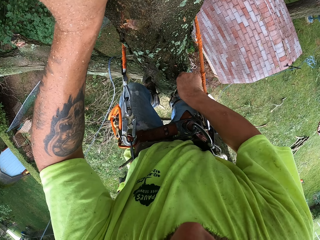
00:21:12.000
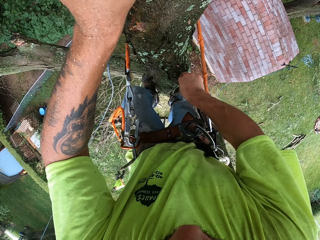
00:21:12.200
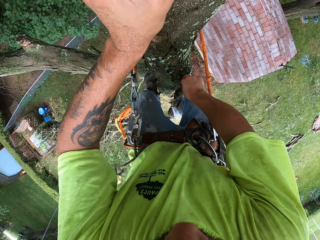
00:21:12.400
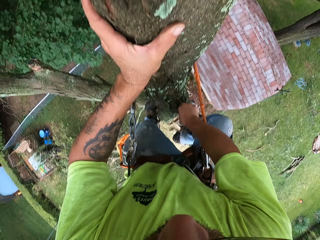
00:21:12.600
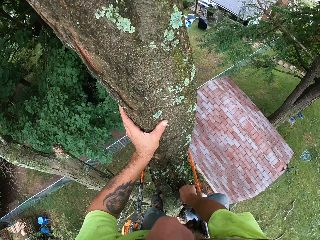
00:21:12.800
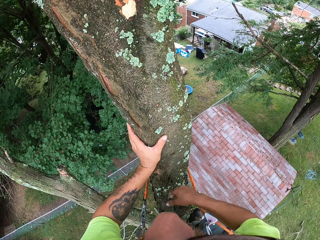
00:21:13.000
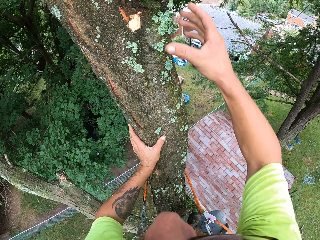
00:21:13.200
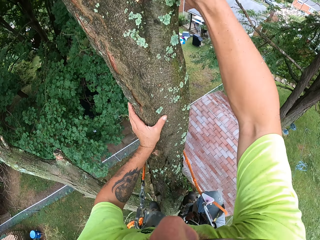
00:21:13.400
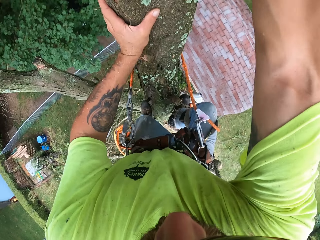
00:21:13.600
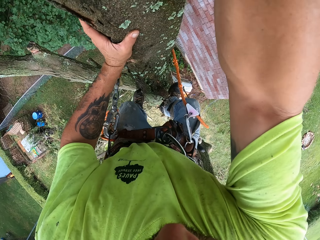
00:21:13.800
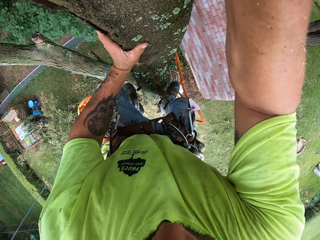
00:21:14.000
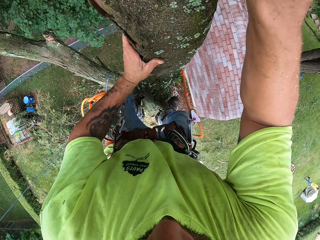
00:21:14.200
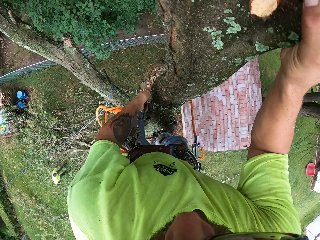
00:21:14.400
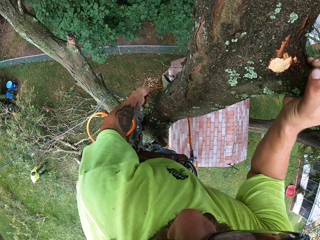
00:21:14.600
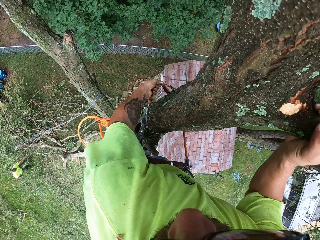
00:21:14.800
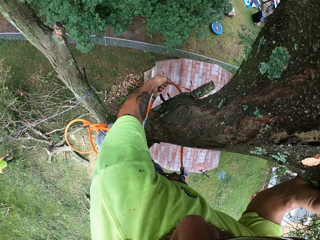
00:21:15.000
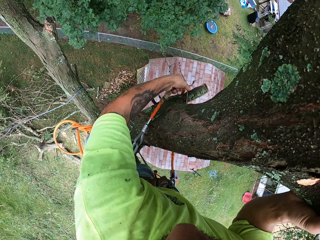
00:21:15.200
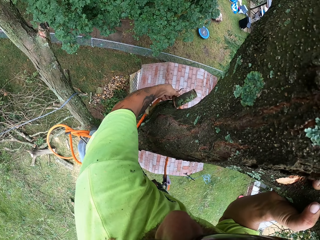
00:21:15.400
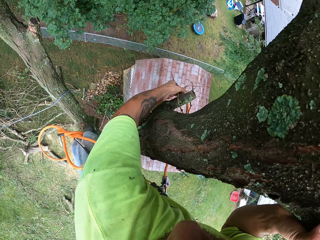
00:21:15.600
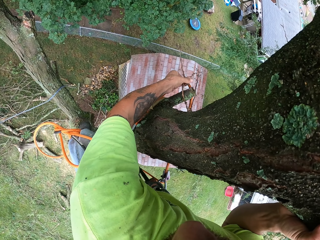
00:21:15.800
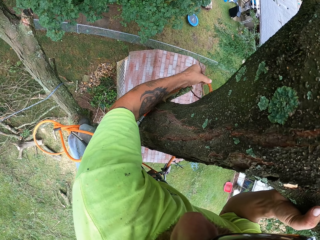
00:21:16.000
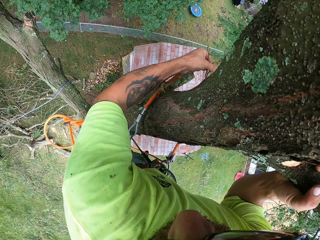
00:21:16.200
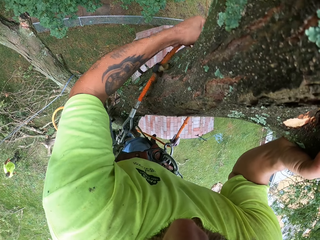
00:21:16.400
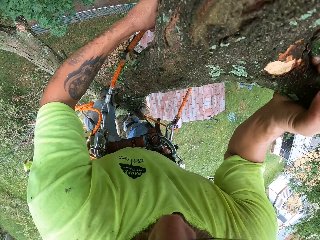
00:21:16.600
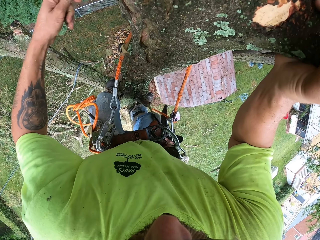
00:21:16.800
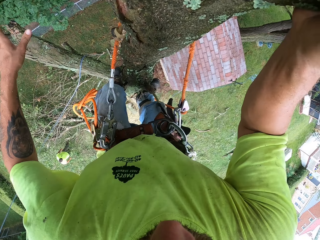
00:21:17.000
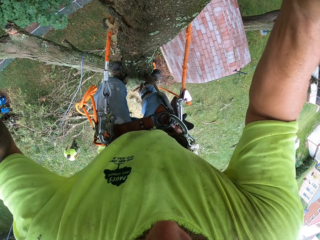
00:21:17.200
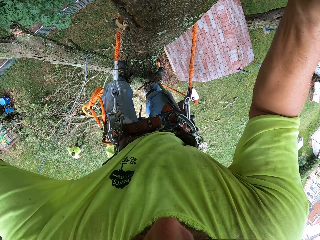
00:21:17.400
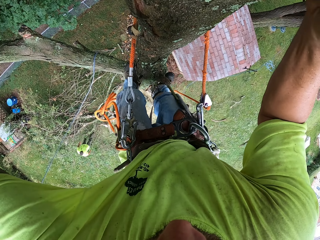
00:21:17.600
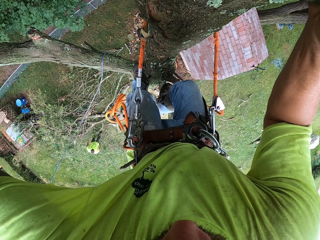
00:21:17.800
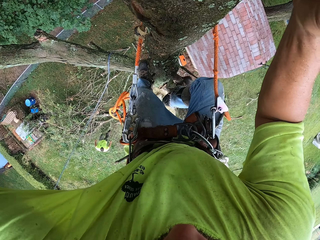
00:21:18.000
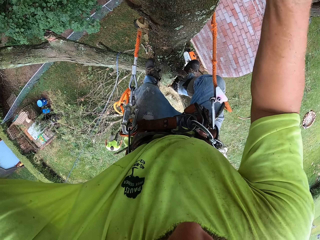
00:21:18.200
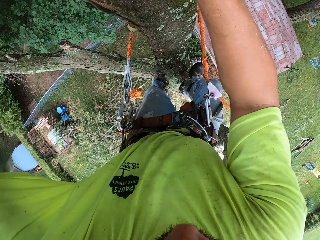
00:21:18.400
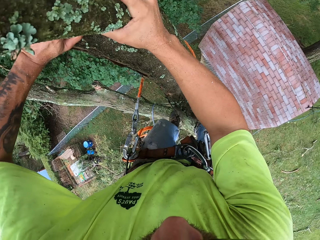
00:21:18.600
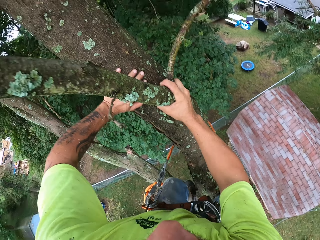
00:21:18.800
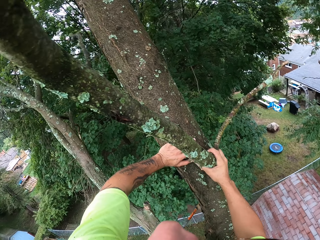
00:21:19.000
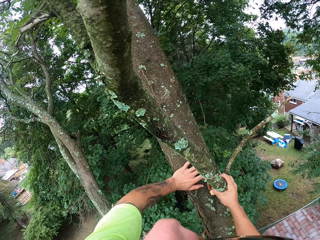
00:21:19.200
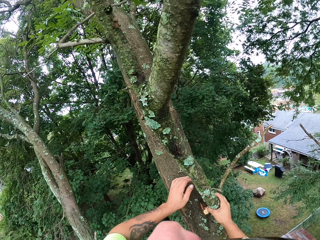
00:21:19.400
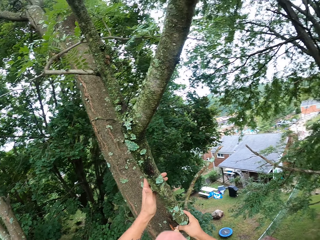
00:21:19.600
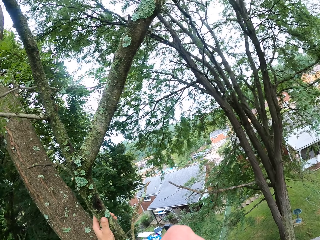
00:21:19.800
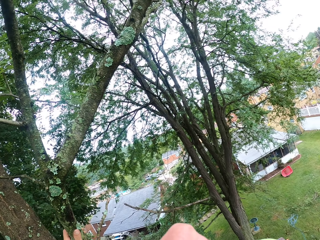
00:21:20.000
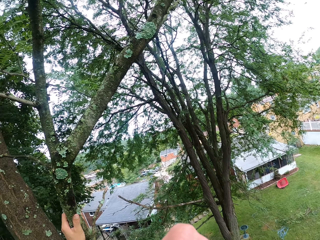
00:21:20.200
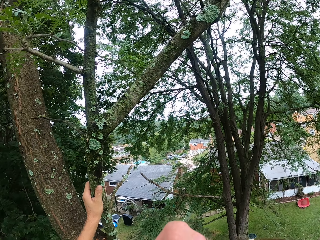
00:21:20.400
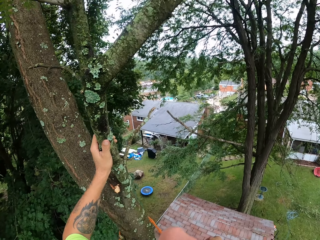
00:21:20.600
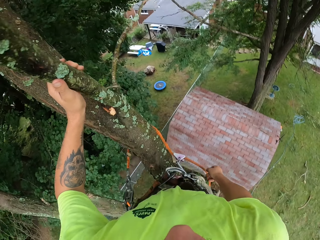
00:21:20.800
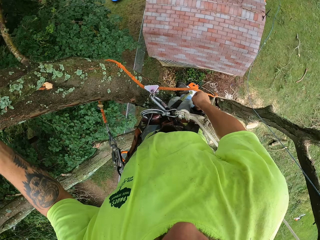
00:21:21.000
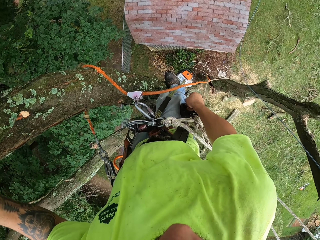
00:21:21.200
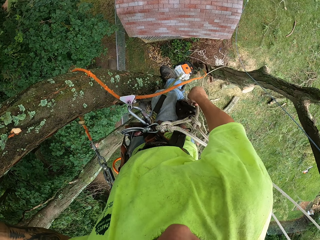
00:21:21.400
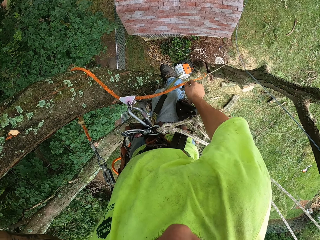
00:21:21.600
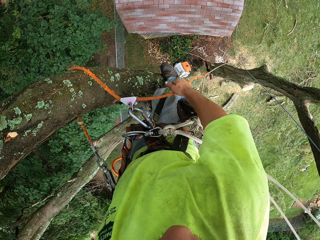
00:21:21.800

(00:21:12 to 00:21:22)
The camera wearer holds the tree with both hands. He adjusts the rope with his left hand. He holds the tree with both hands.

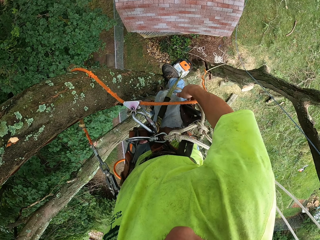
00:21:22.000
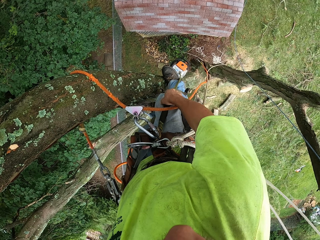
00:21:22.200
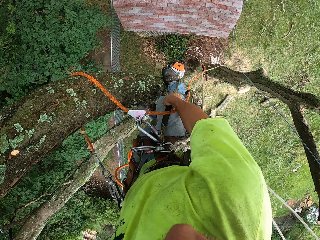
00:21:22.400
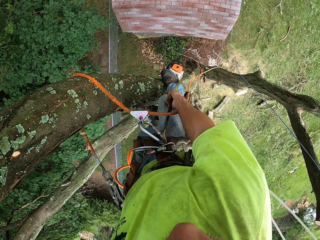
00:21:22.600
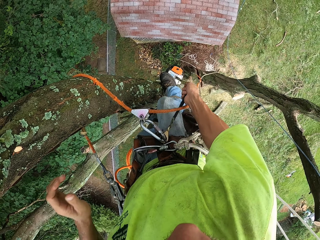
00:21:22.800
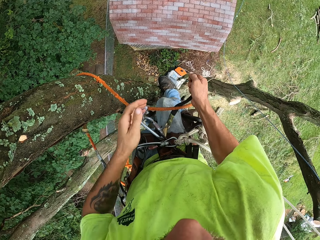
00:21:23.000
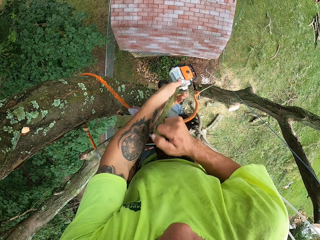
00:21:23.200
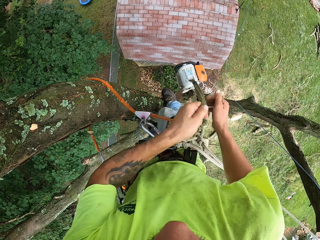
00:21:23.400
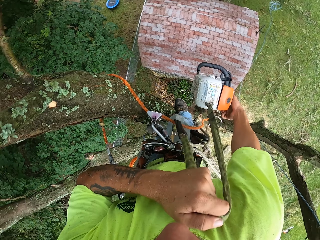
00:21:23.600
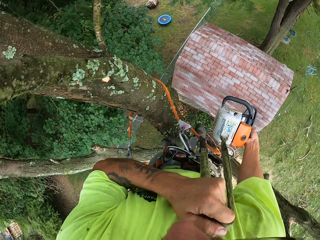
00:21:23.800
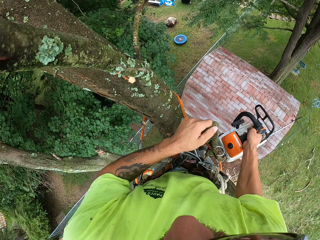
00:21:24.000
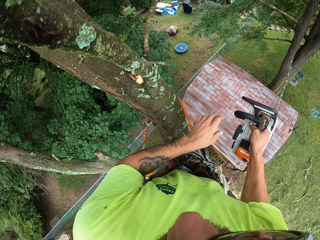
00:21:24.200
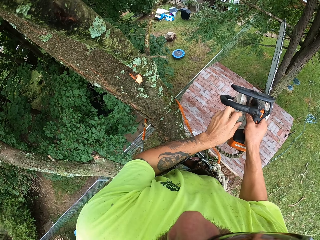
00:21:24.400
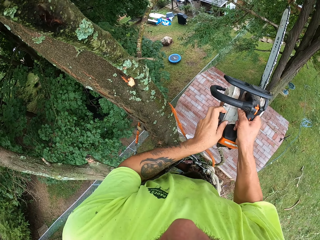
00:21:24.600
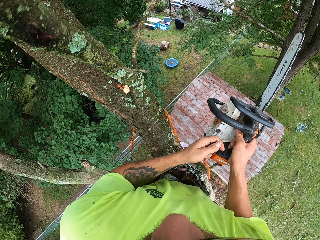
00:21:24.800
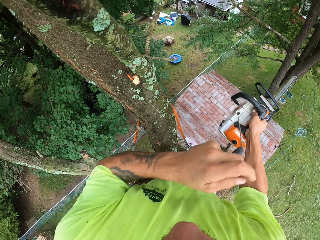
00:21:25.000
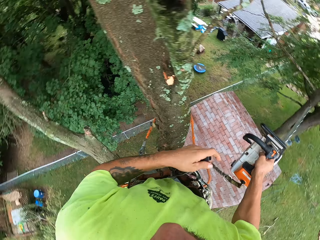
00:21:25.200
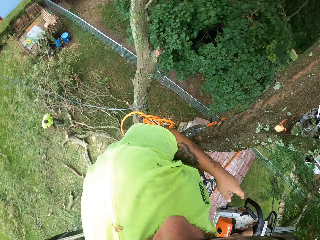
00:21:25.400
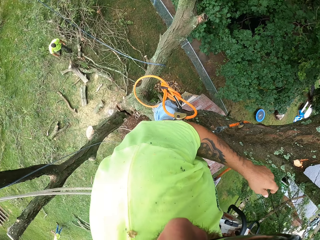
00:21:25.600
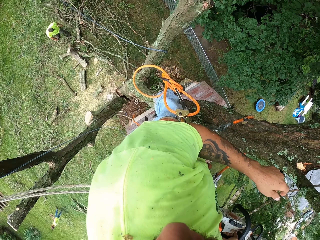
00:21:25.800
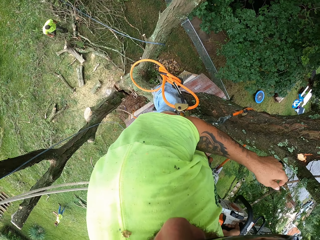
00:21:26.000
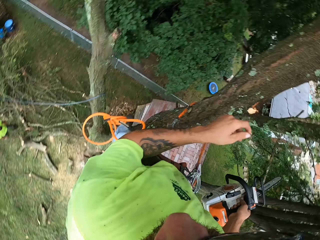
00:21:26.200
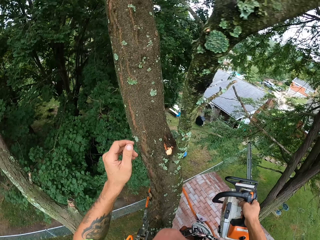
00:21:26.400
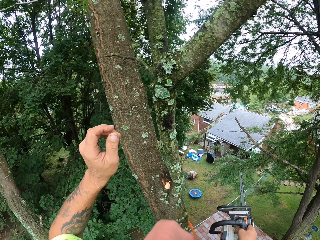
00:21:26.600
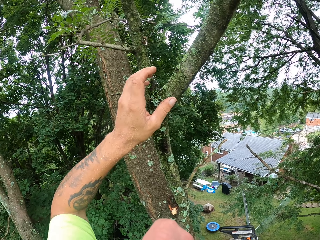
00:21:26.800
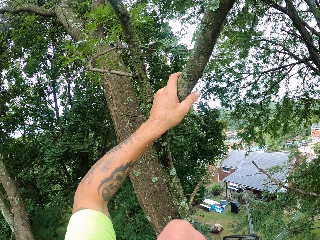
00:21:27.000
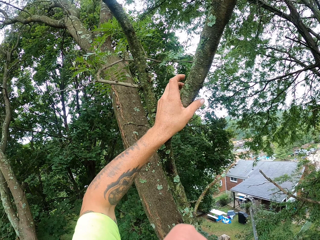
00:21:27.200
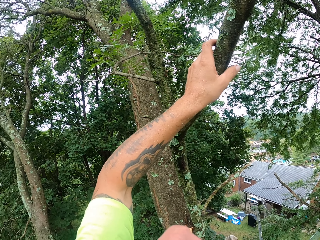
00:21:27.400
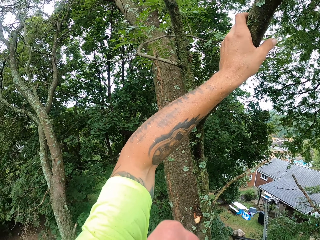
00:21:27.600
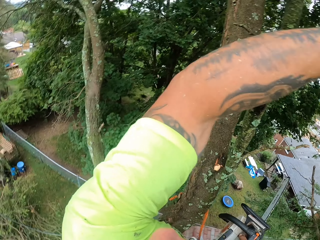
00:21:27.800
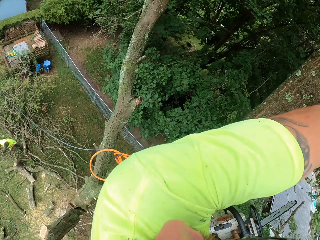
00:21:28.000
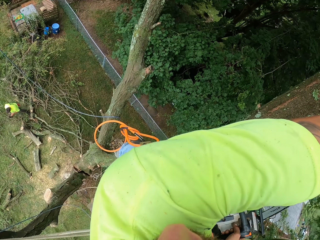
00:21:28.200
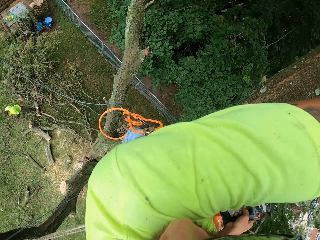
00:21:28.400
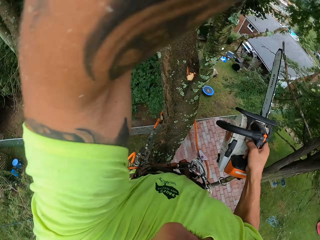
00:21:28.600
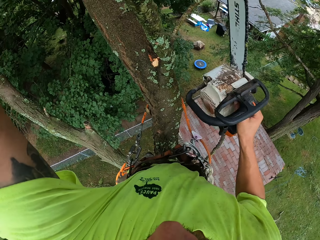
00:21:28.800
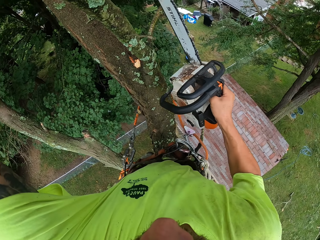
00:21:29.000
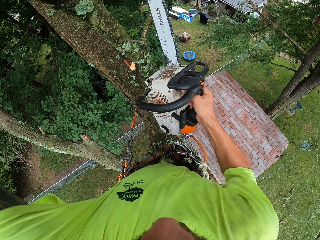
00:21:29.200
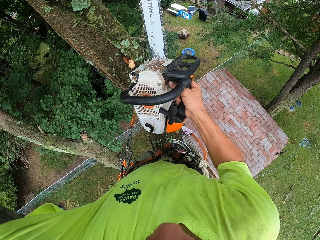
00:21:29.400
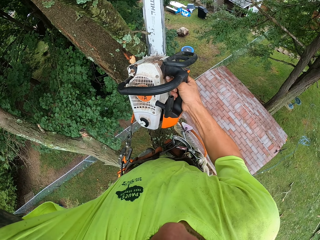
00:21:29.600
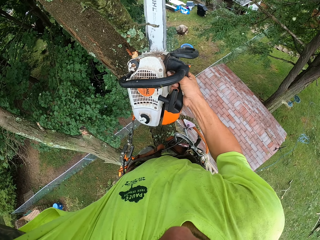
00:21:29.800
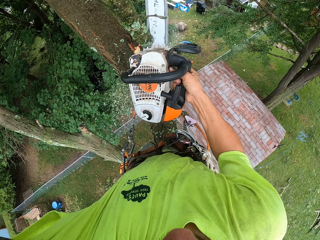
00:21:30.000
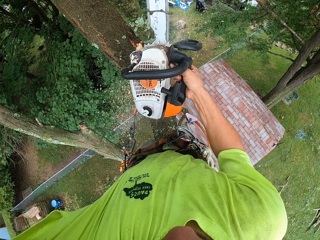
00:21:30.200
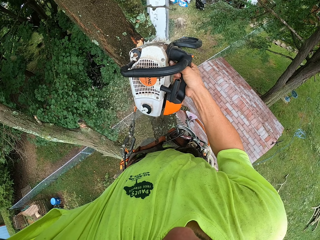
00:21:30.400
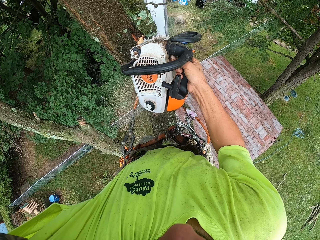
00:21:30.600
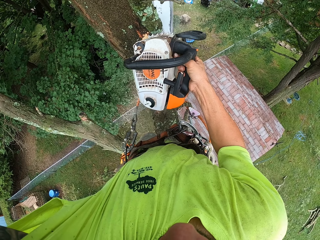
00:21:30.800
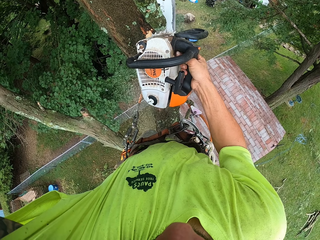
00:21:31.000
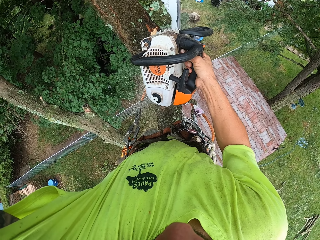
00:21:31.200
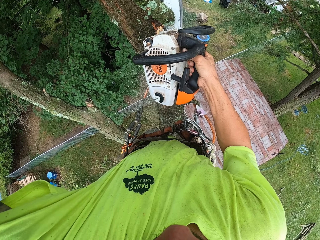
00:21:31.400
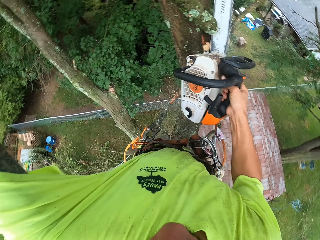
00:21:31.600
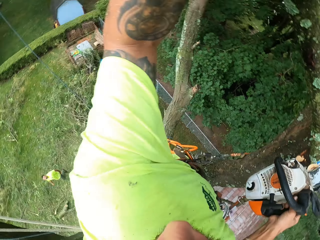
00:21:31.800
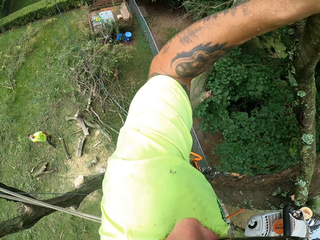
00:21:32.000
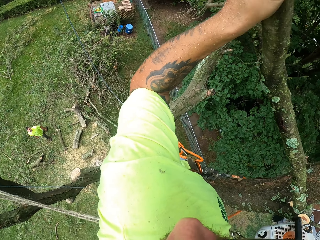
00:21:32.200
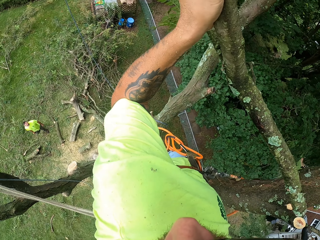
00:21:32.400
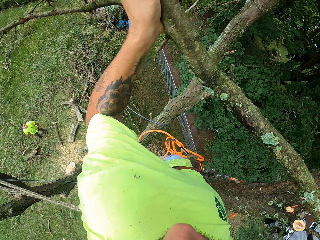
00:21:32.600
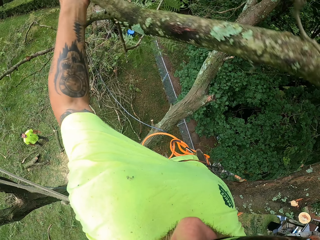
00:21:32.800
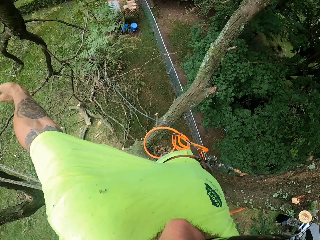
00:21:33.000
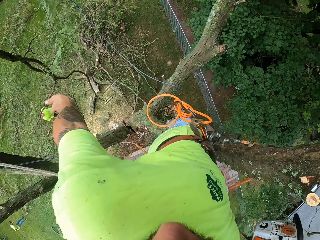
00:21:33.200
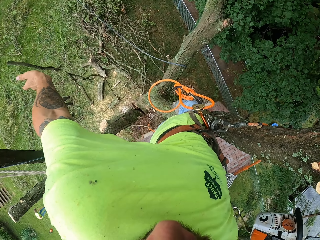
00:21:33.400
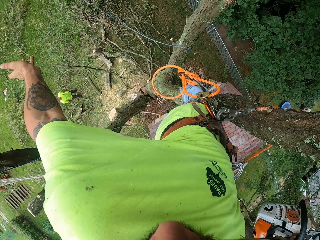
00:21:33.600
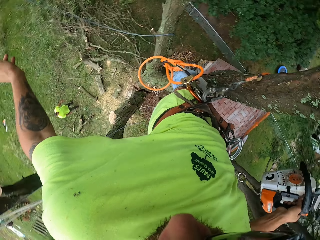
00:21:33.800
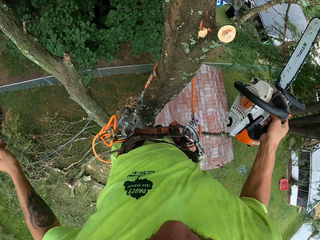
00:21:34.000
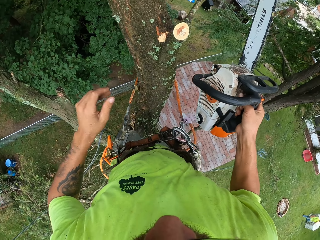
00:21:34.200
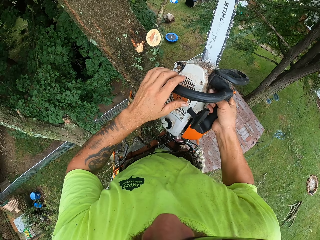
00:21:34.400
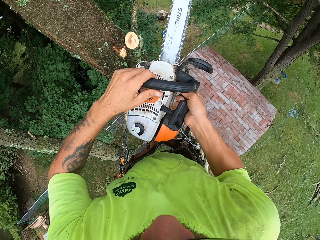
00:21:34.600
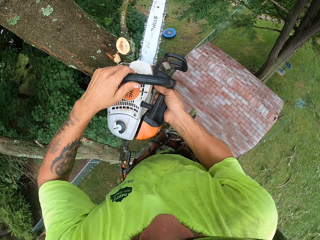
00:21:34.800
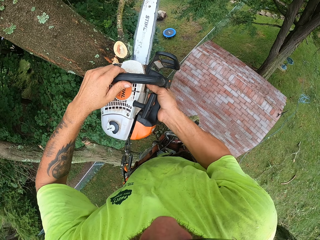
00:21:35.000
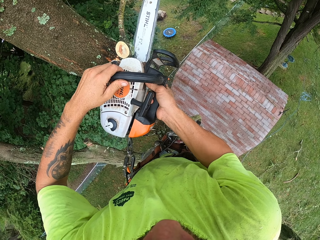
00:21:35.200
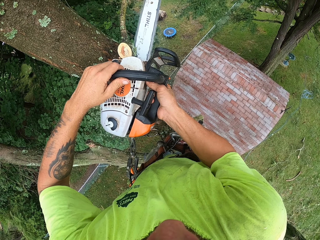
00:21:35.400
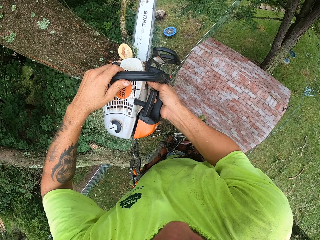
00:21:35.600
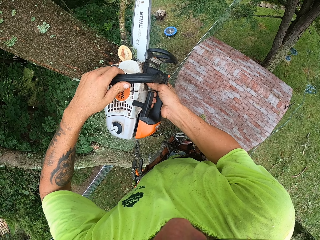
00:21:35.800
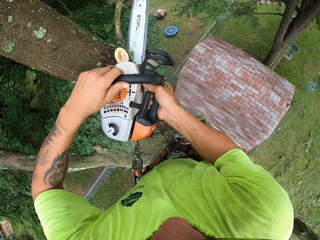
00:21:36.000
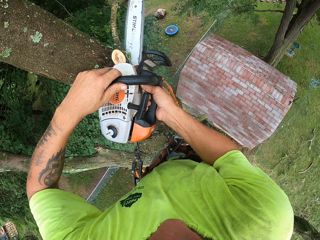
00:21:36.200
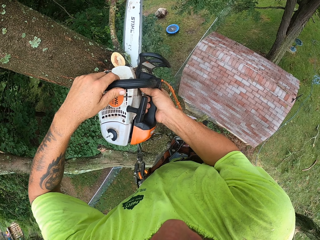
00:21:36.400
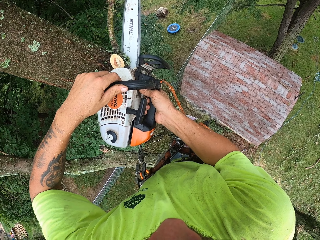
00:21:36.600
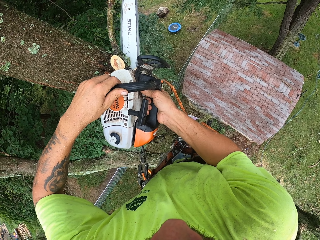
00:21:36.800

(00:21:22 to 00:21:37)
The camera wearer pulls the rope with his right hand. He holds the chainsaw rope. He pulls the rope with both hands. He holds the chainsaw with his right hand. He starts the chainsaw with both hands. He touches the tree with his left hand. He cuts the tree with the chainsaw in his right hand. A person looks up to the camera wearer. The camera wearer throws the branch. He holds the chainsaw with both hands. He cuts the tree with the chainsaw in both hands.
